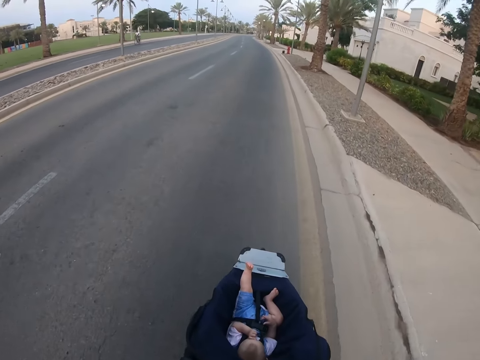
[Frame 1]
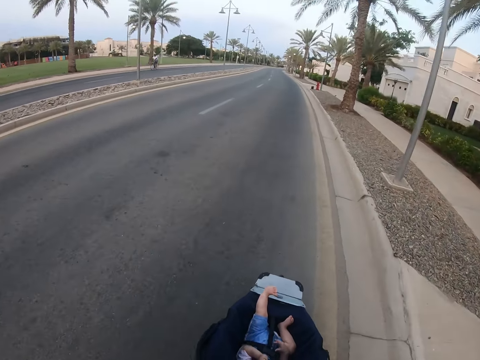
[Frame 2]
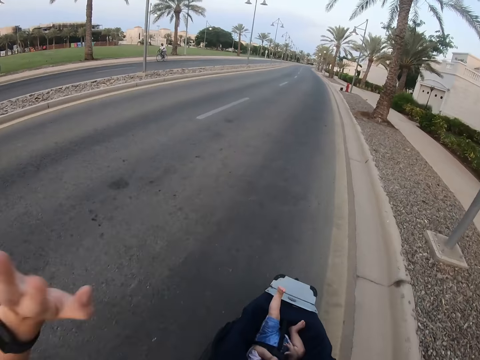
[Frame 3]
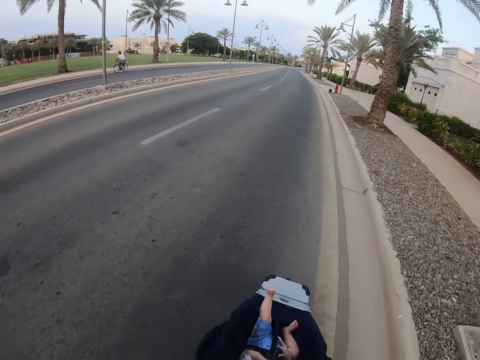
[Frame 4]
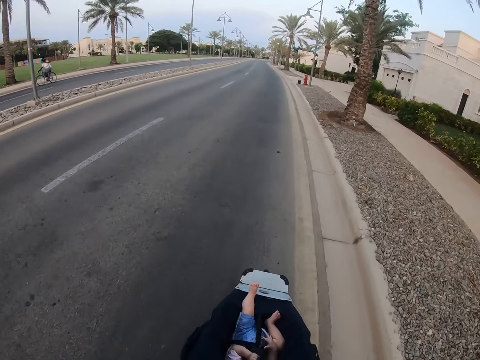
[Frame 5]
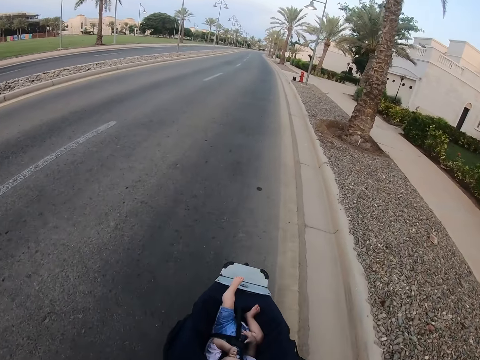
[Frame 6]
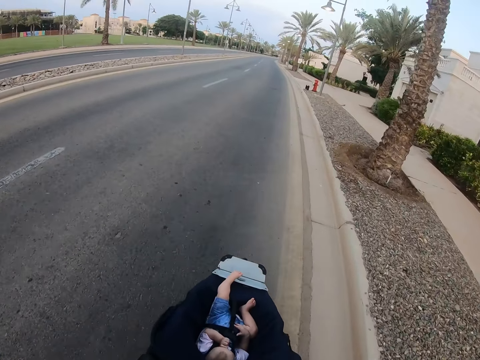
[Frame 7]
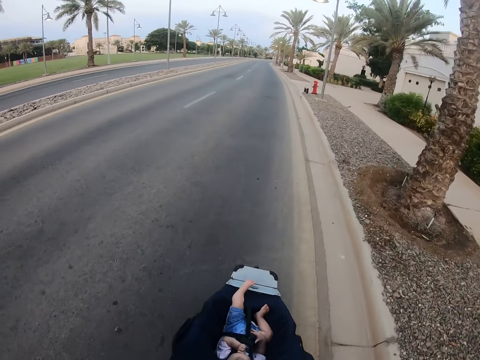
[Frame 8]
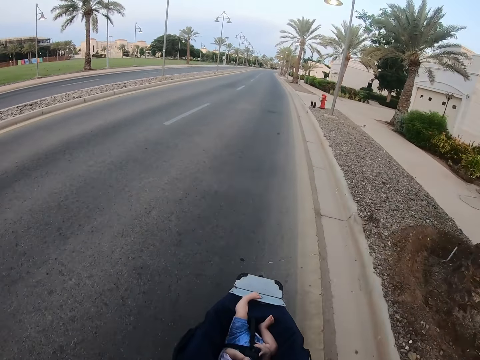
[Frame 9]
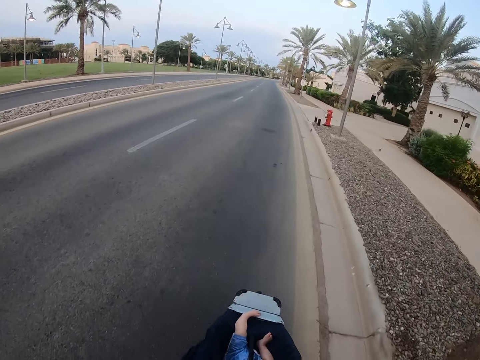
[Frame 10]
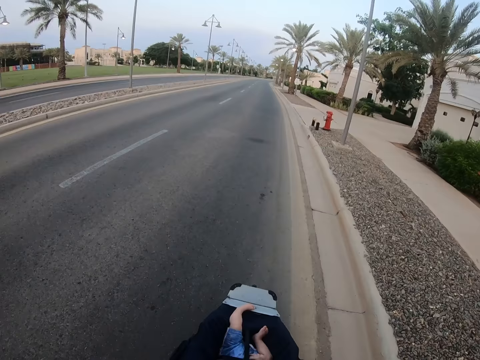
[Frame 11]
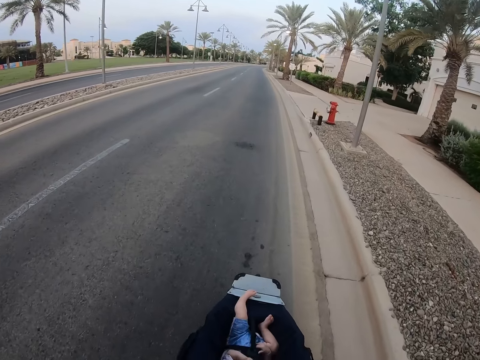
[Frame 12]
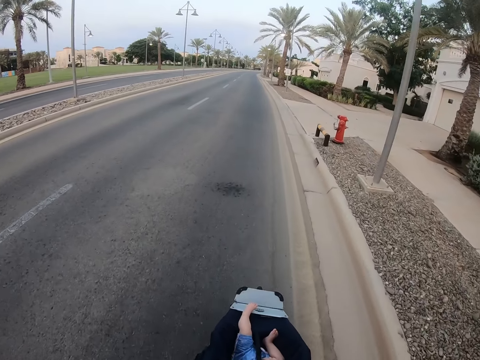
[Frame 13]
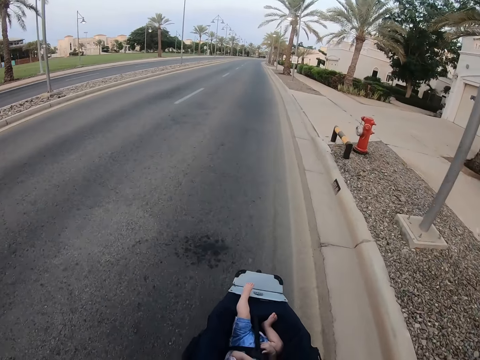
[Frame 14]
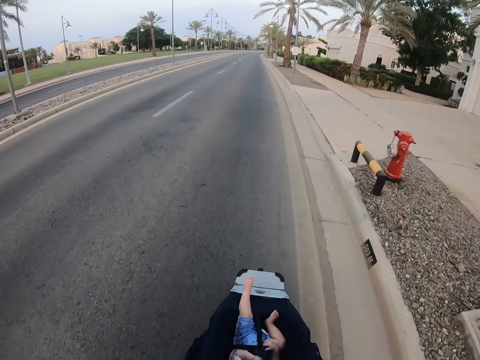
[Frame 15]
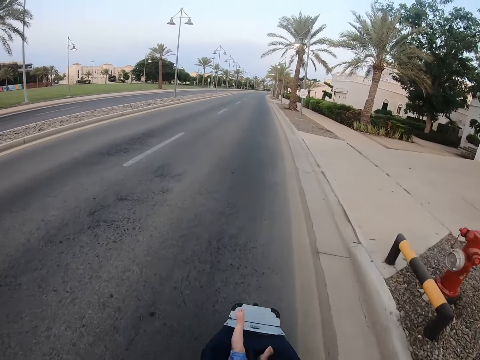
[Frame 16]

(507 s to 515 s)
The camera wearer waves her hand. She pushes the baby stroller.

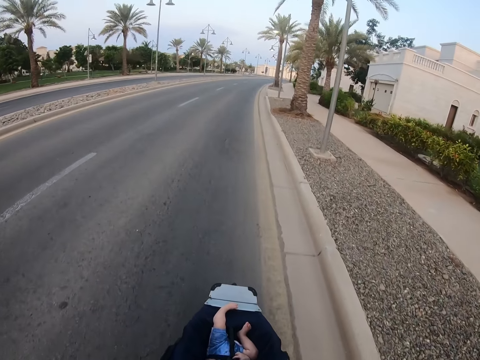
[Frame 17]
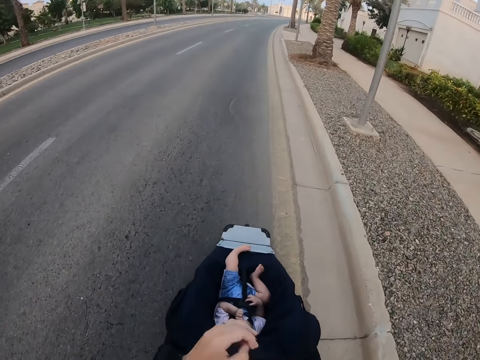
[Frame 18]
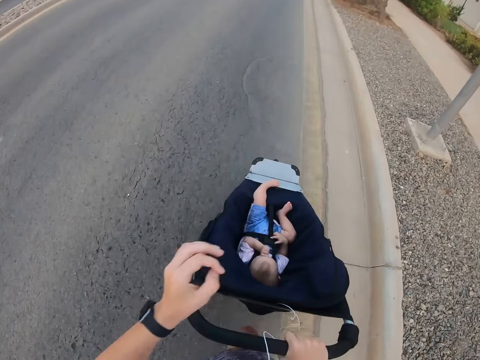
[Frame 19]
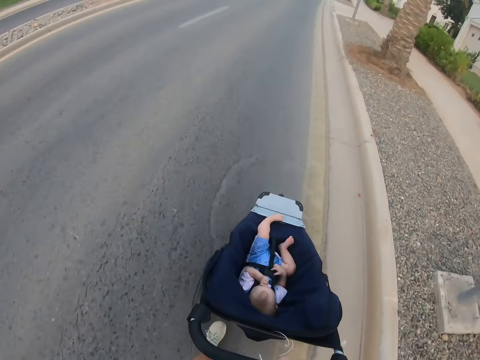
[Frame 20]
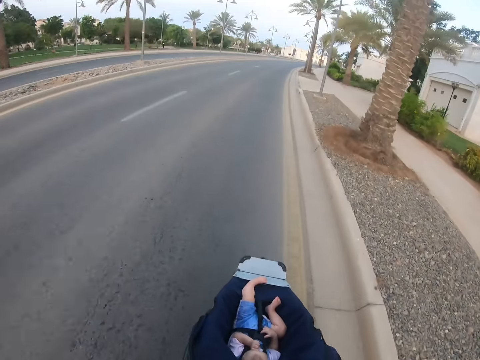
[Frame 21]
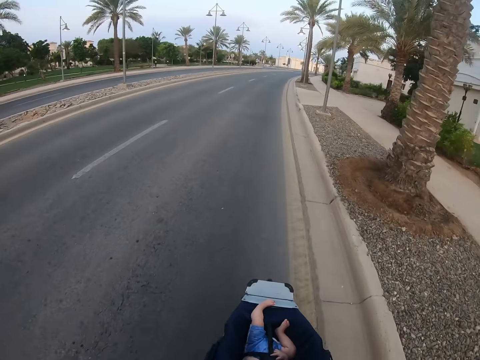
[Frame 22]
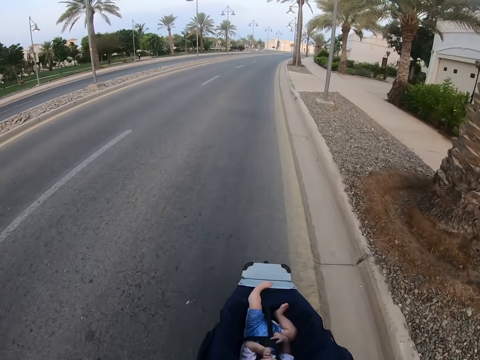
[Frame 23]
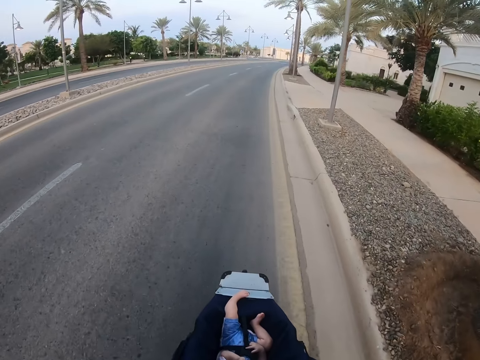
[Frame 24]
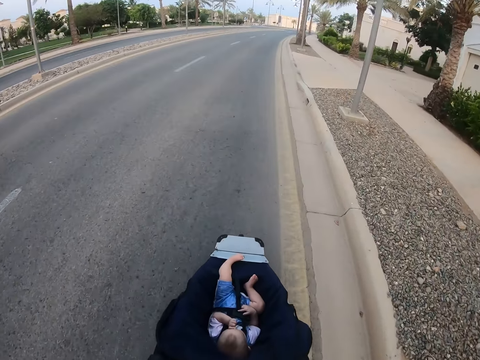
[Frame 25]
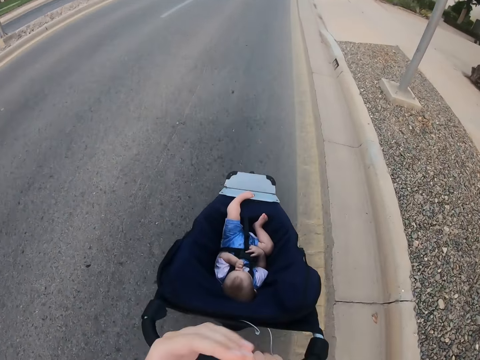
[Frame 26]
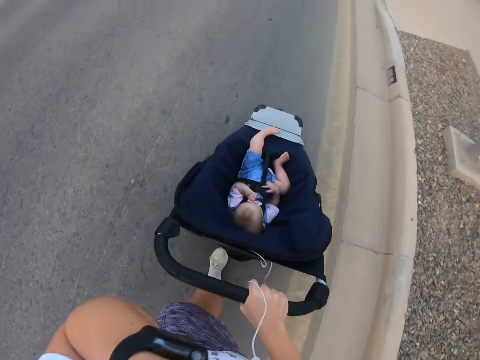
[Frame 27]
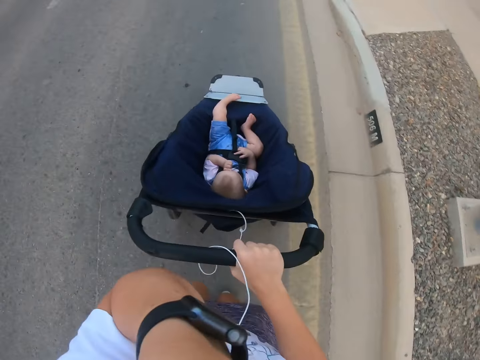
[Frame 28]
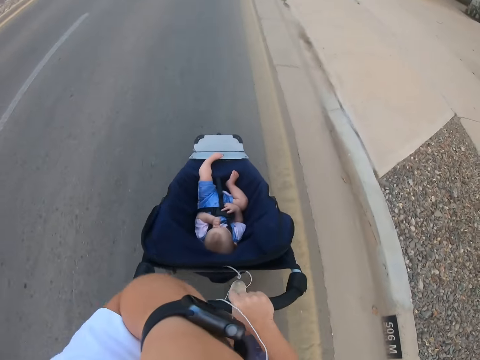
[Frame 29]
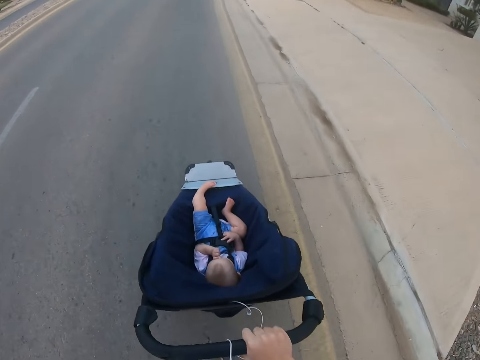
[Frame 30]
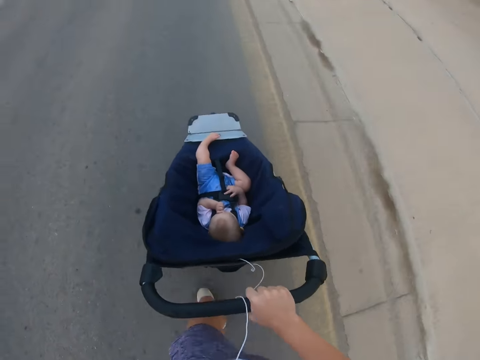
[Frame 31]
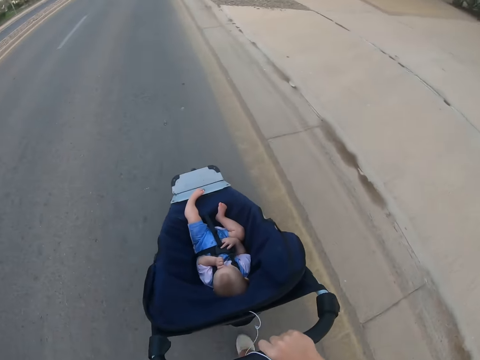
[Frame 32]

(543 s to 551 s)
The camera wearer stares at the baby. They push the baby stroller.

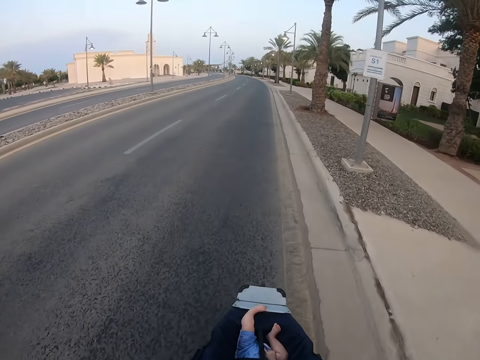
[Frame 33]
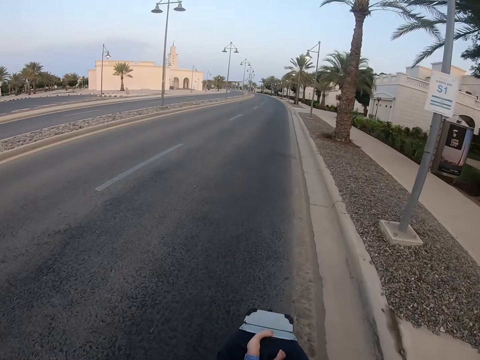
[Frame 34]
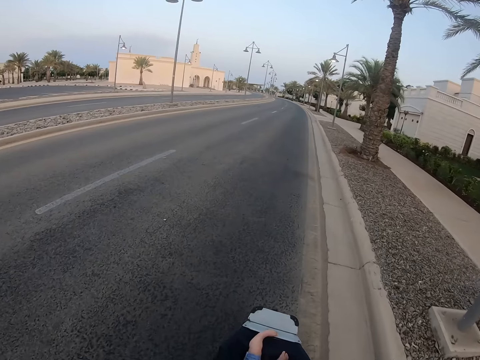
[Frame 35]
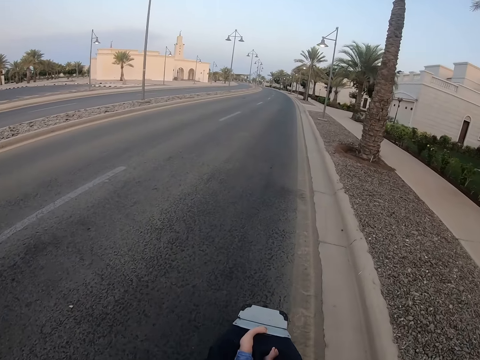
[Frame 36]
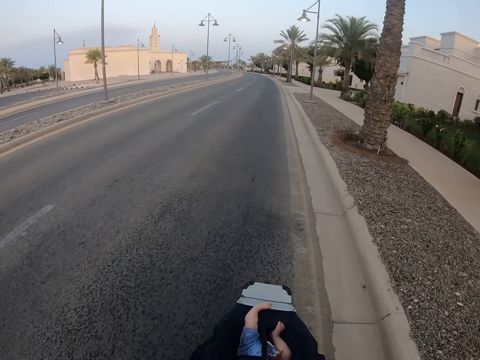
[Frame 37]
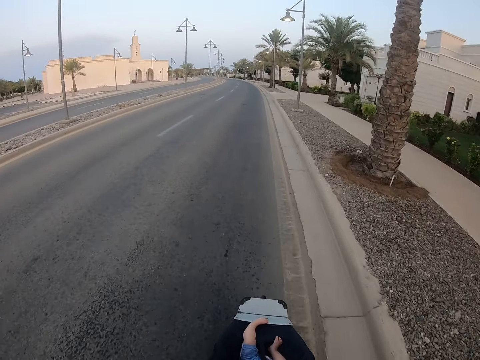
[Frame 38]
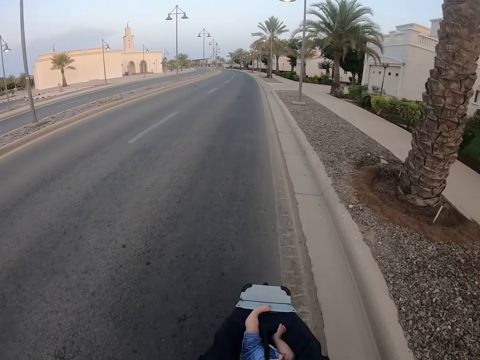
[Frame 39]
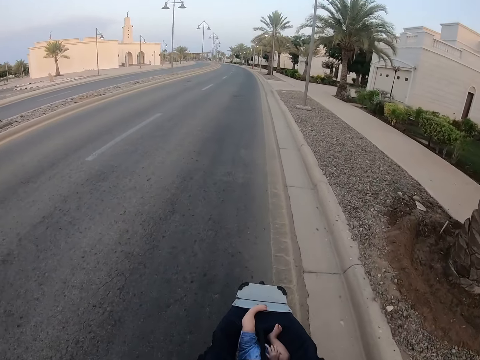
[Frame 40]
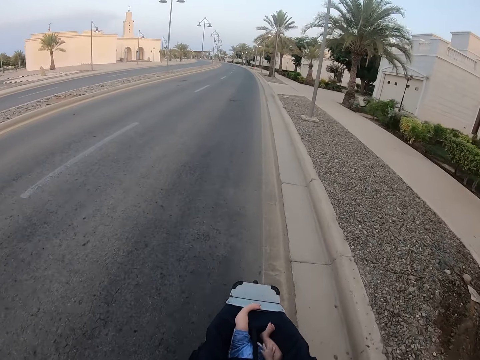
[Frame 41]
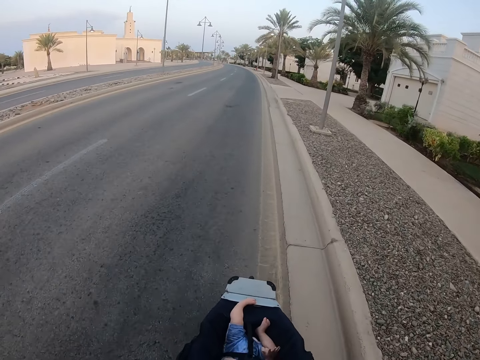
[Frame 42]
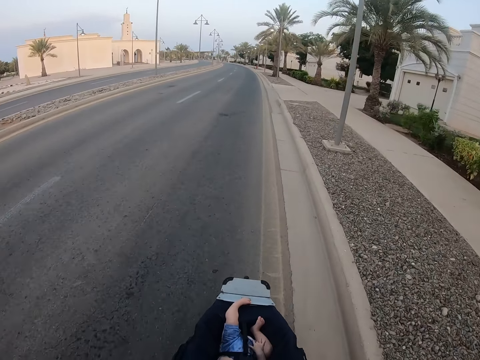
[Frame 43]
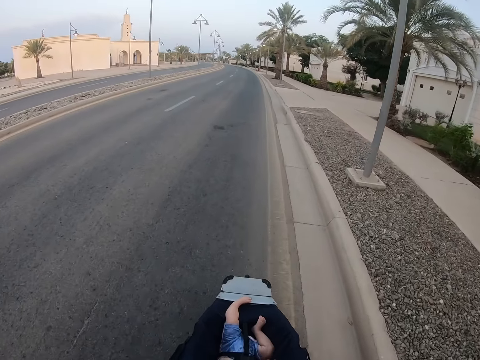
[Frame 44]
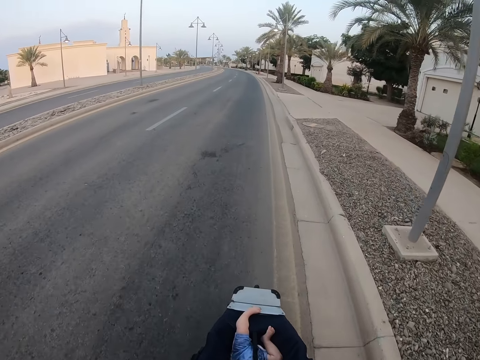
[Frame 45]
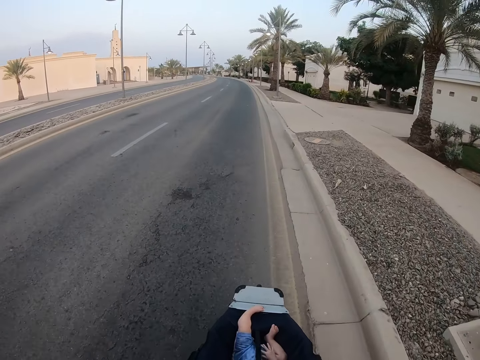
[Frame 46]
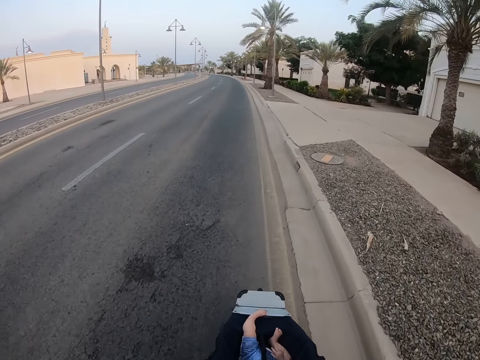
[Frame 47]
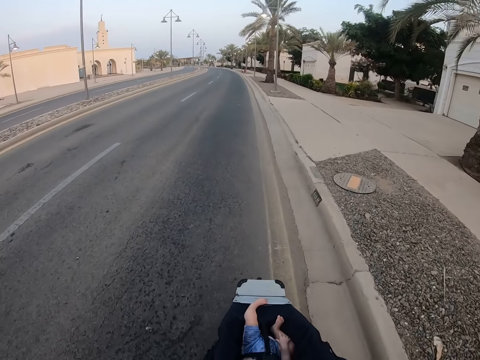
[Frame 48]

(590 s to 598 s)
The camera wearer looks around. They push the baby stroller.
